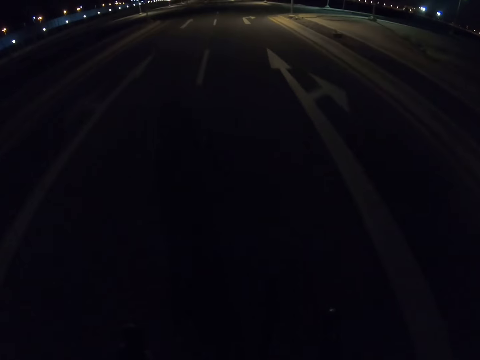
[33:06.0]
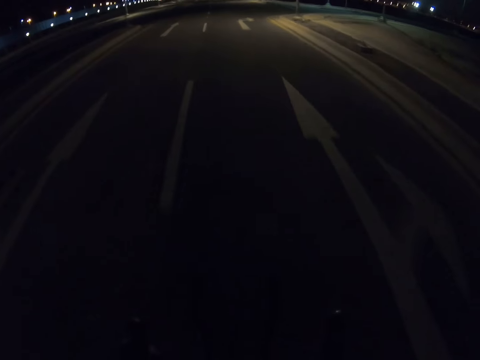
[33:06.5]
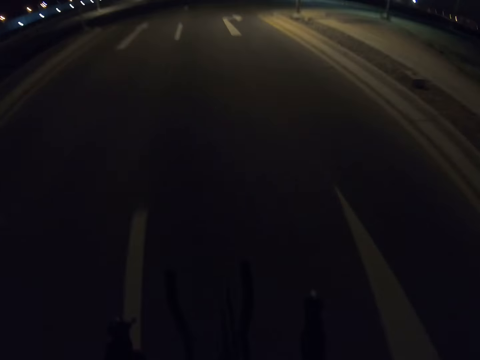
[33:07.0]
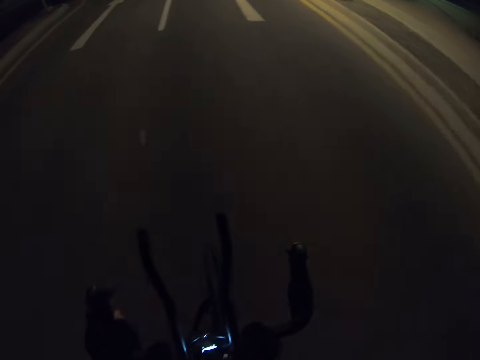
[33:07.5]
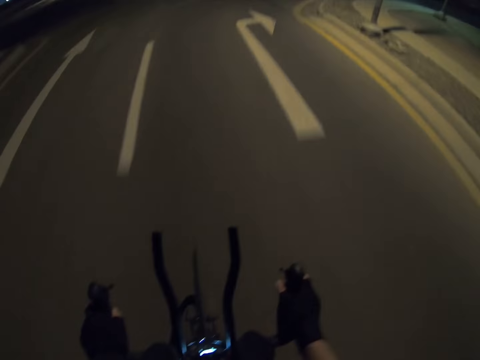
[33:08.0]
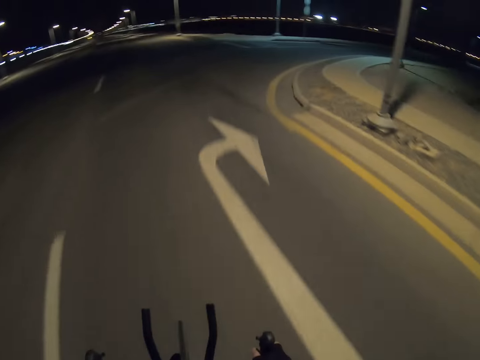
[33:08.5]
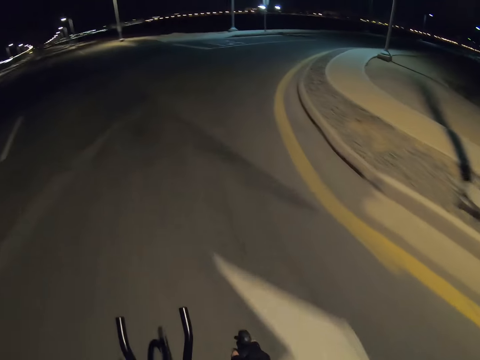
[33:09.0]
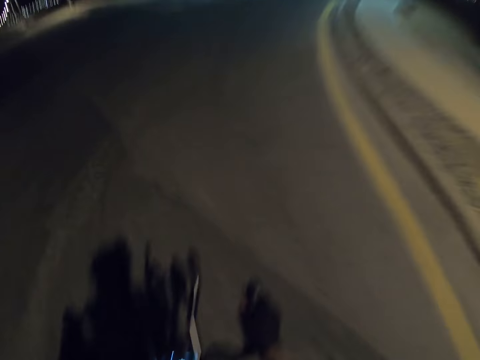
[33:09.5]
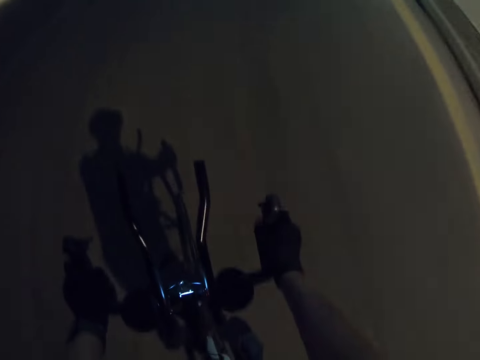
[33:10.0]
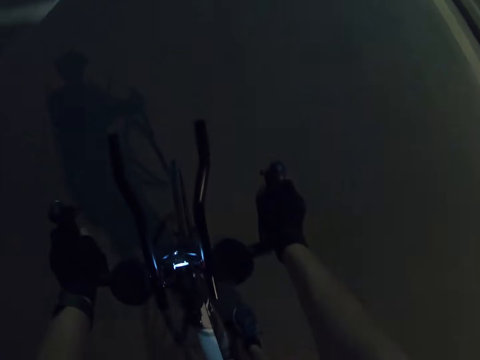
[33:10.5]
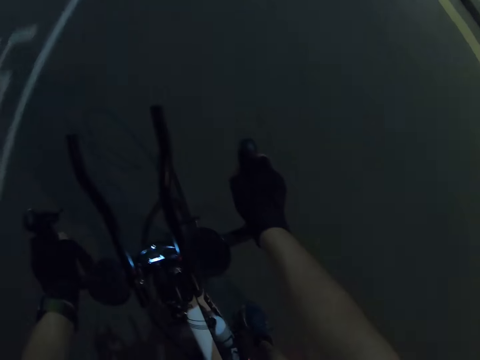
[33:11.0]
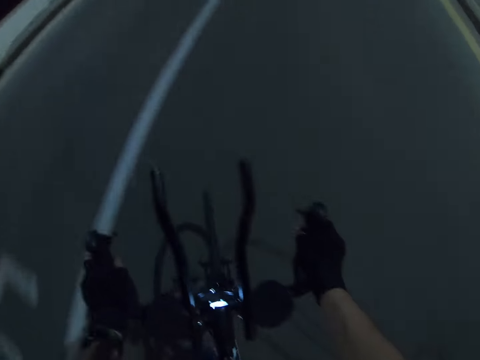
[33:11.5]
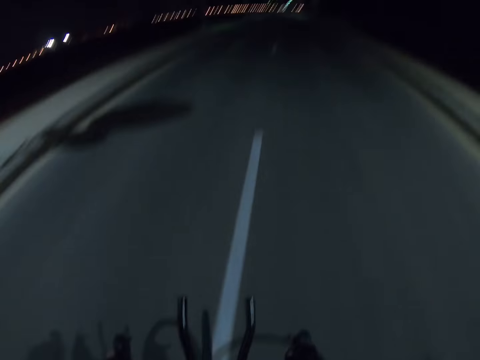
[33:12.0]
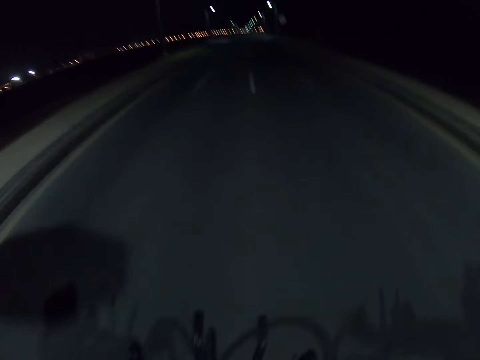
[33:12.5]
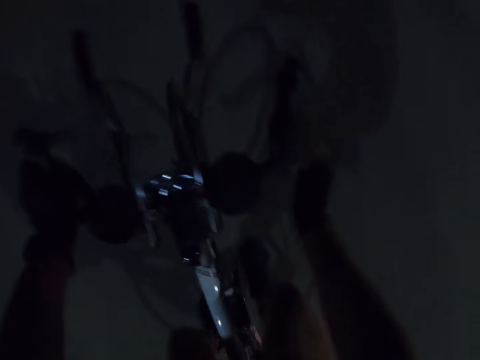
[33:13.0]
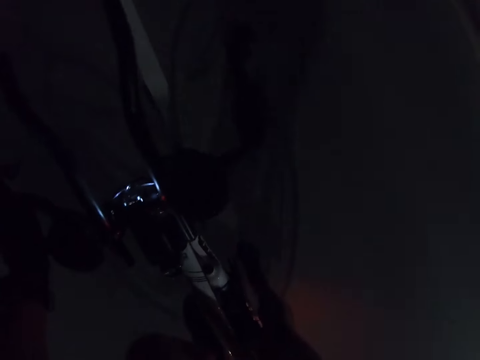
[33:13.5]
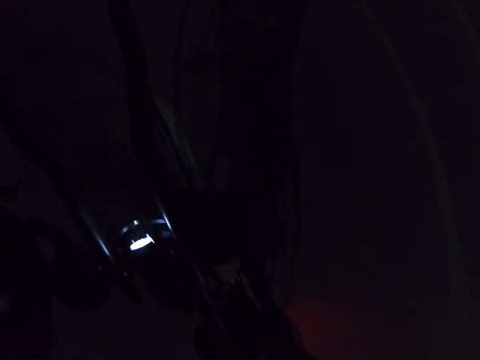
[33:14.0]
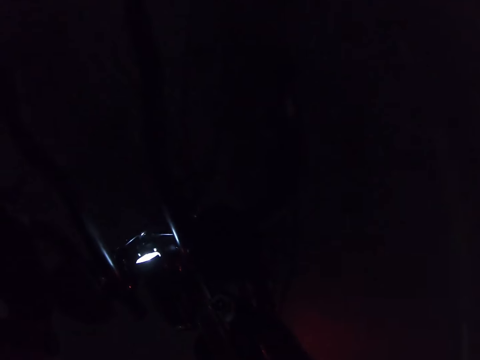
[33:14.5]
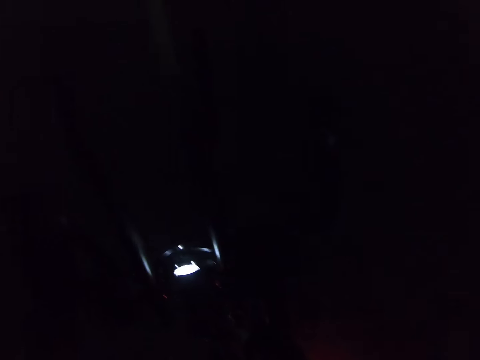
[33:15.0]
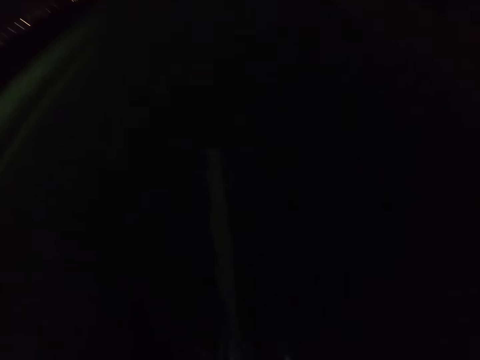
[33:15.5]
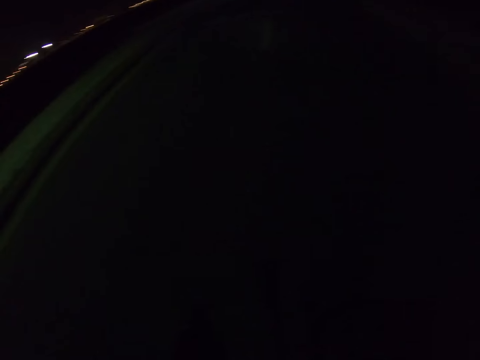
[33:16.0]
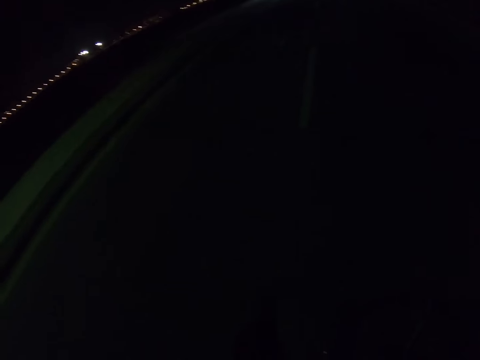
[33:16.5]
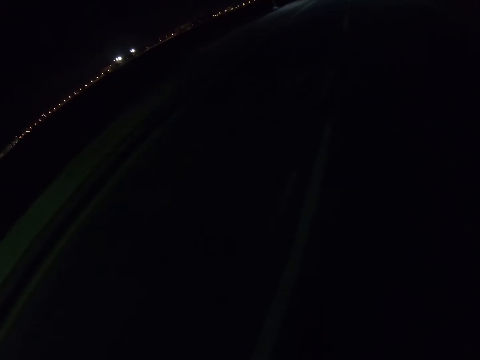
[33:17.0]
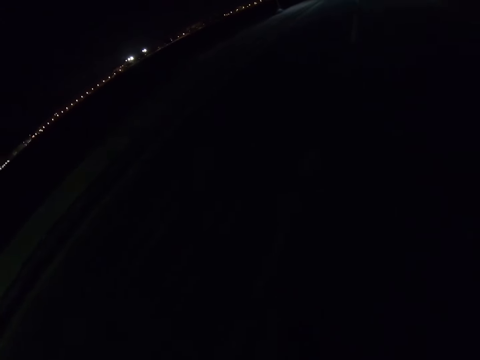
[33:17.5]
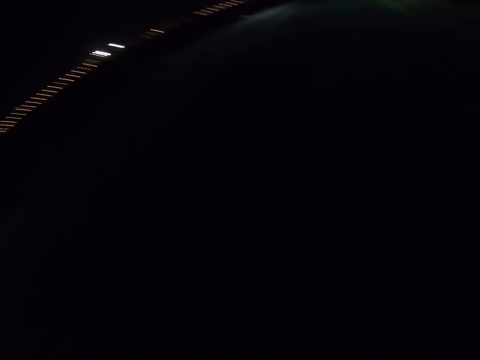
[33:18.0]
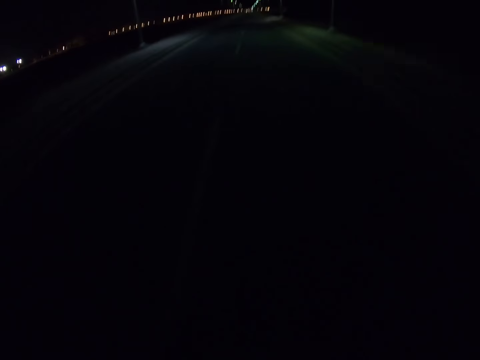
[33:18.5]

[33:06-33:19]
The camera wearer holds the bicycle handle with his right hand. He removes his right hand from the handle. He rides bikes and holds the water bottle.

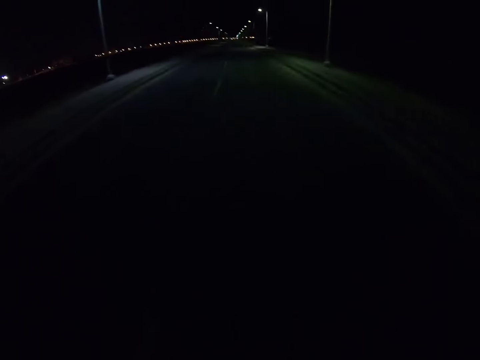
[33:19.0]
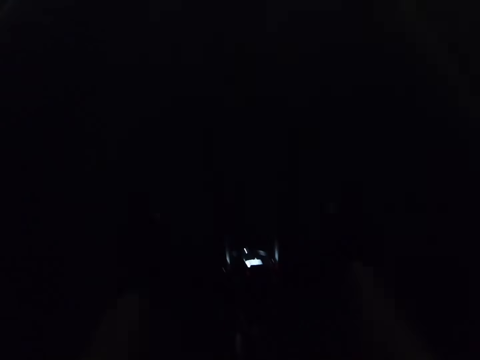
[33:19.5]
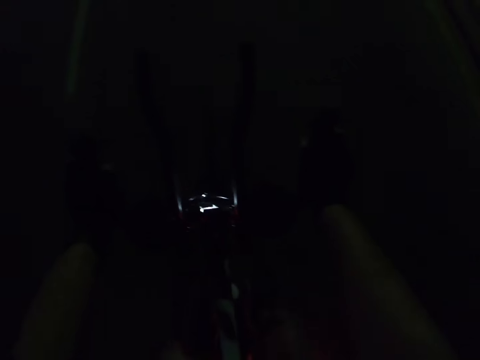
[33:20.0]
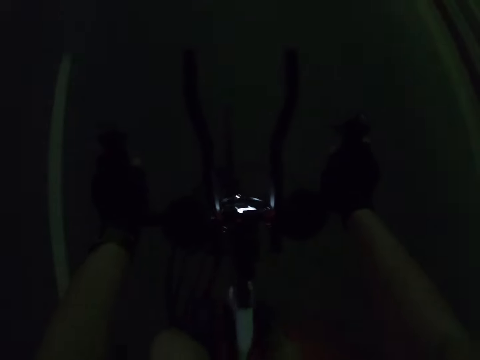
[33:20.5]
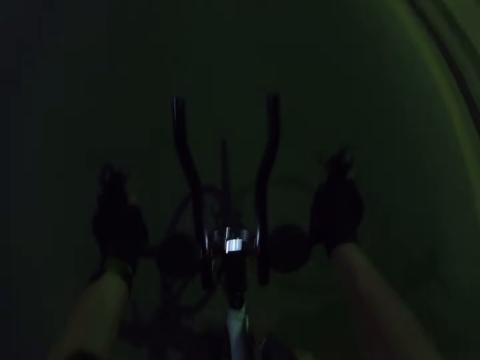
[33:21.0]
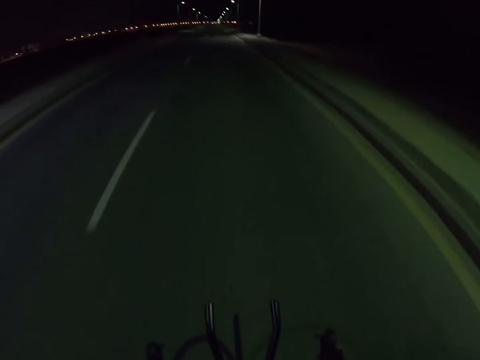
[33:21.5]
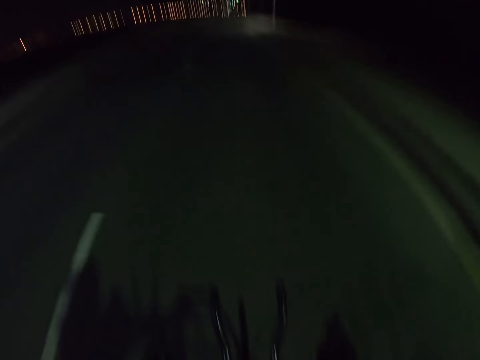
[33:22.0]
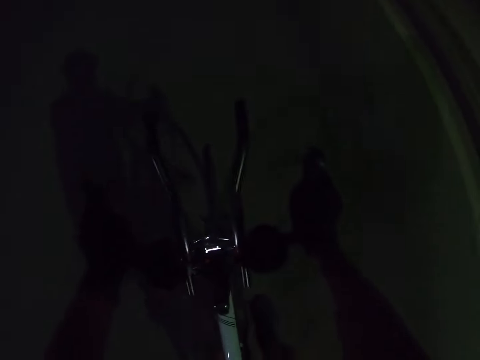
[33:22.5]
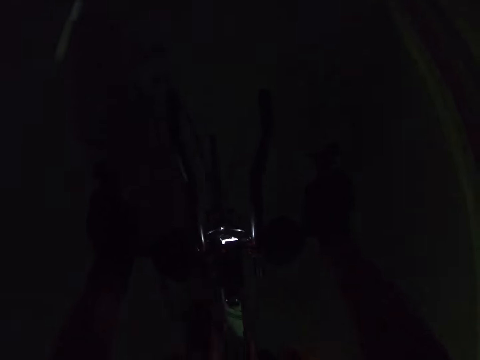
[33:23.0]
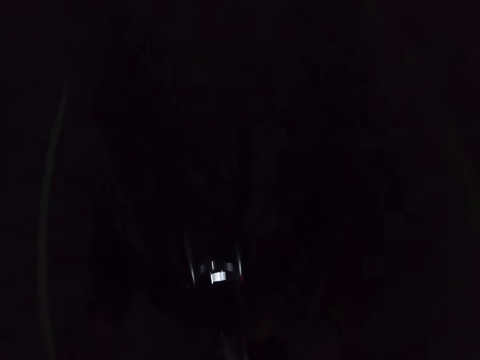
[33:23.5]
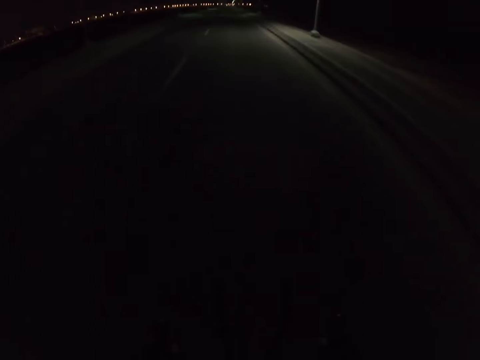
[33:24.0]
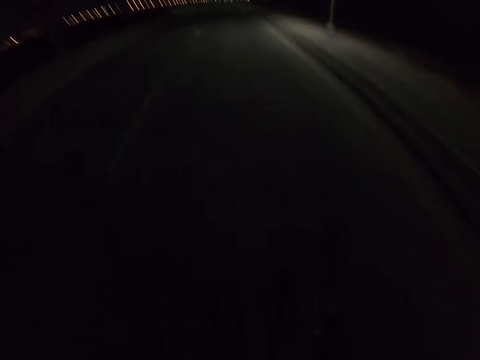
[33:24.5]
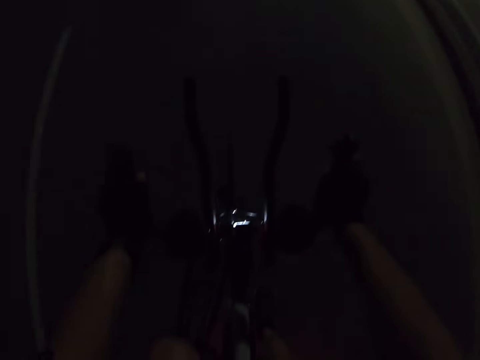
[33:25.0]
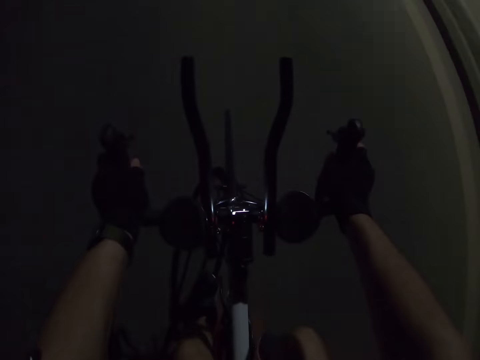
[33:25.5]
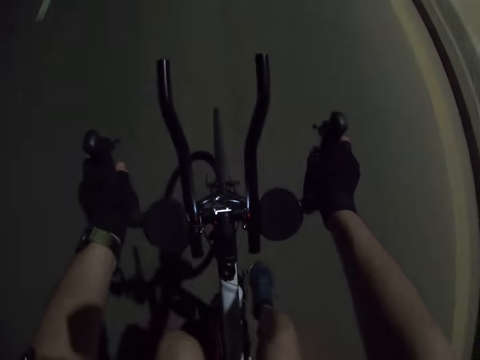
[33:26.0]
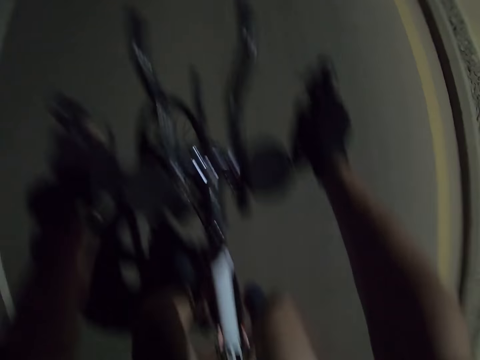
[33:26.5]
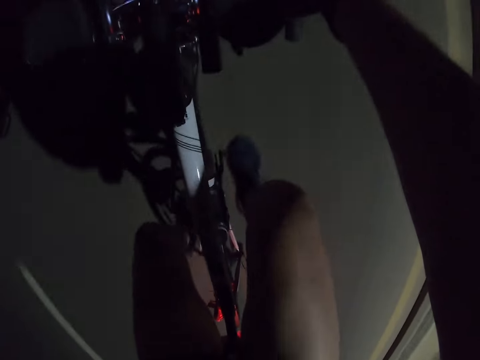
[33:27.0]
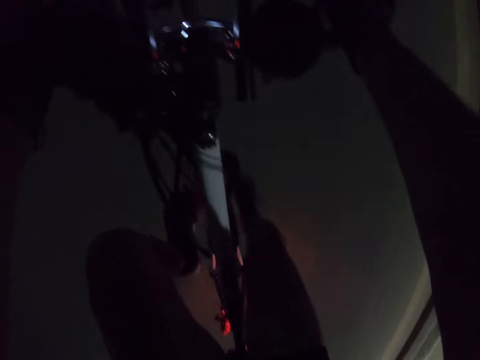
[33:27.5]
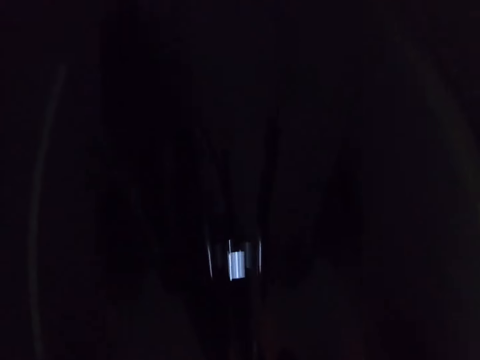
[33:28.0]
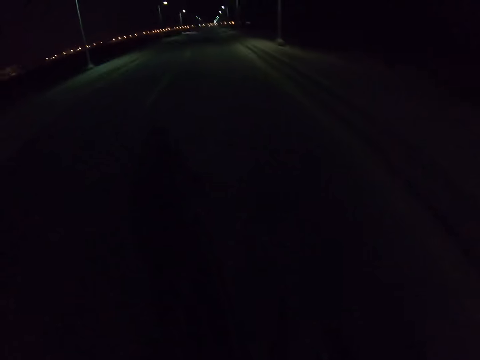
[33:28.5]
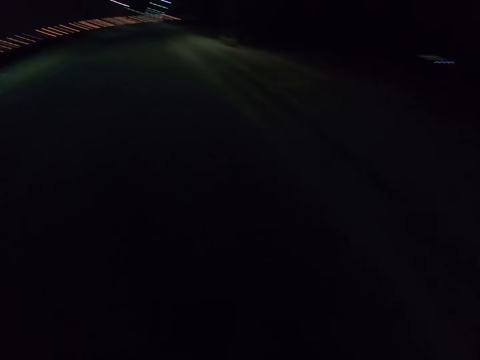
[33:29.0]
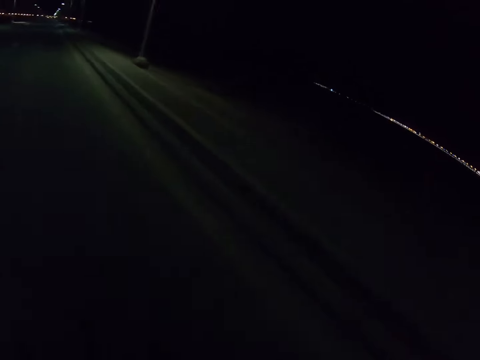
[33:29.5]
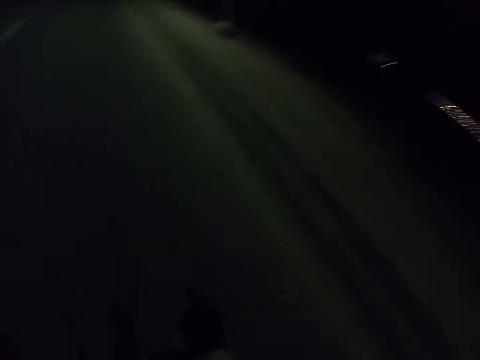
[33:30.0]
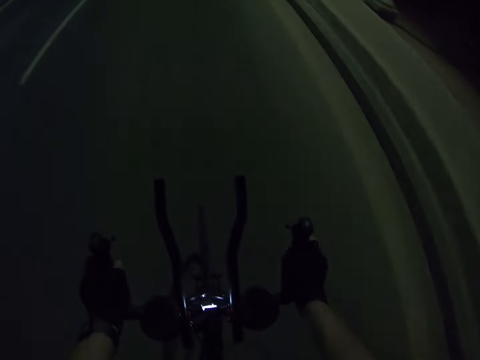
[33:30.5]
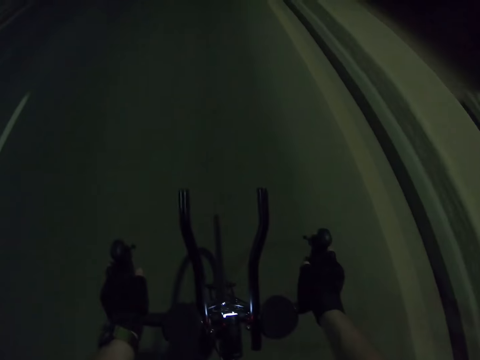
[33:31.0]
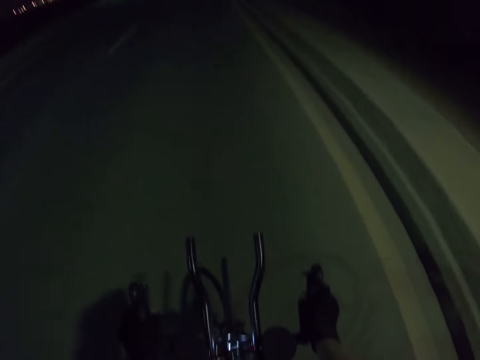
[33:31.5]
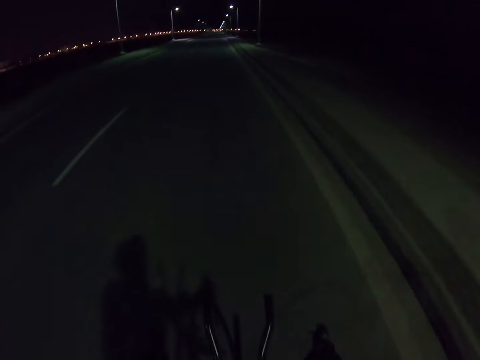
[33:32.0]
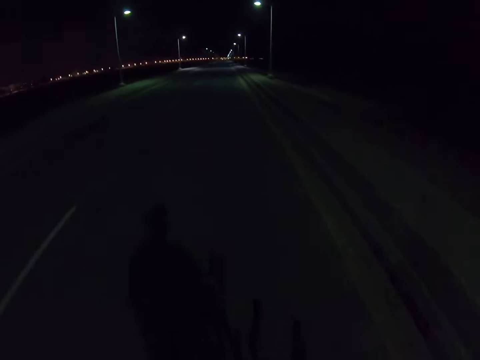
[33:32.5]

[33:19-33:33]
The camera wearer rides bikes. He looks down. He moves his legs on the bicycle.
